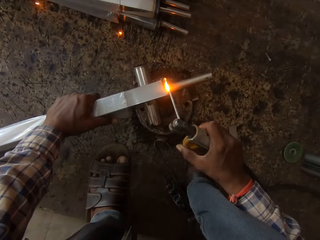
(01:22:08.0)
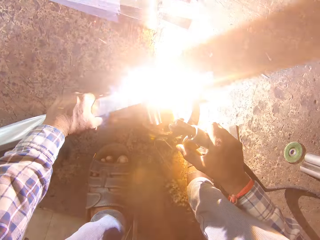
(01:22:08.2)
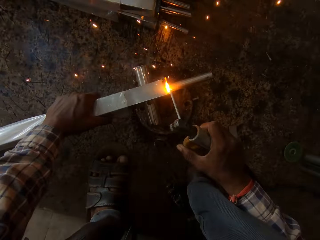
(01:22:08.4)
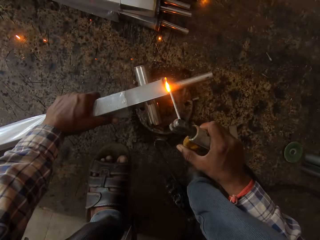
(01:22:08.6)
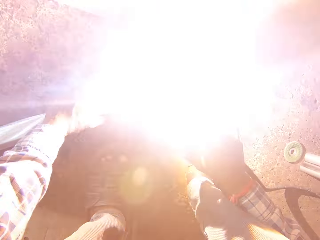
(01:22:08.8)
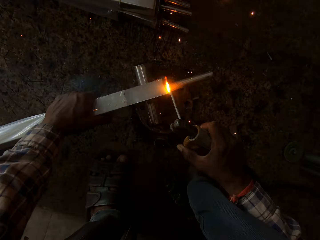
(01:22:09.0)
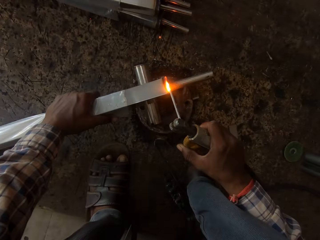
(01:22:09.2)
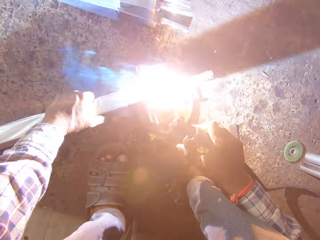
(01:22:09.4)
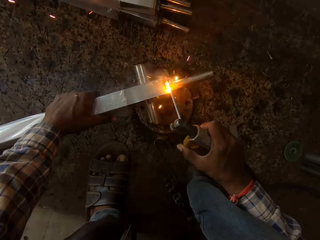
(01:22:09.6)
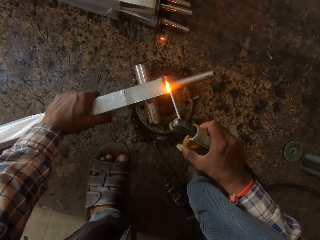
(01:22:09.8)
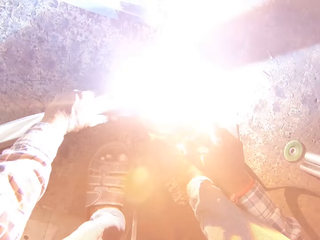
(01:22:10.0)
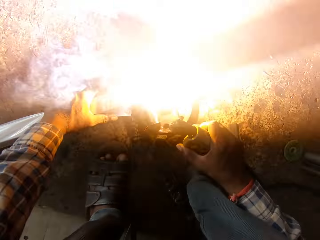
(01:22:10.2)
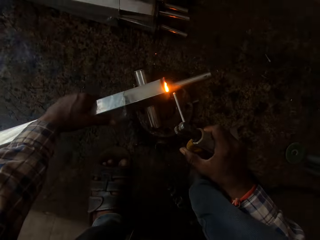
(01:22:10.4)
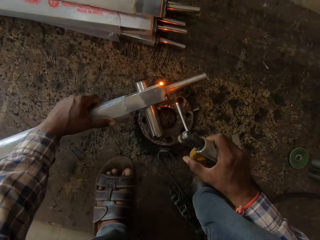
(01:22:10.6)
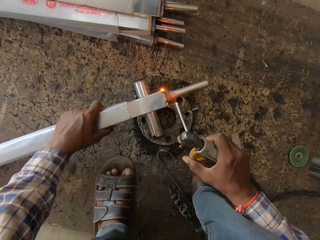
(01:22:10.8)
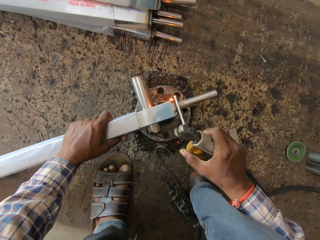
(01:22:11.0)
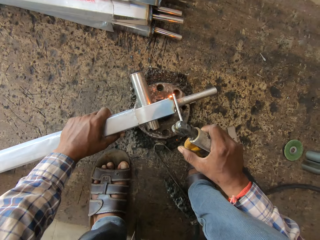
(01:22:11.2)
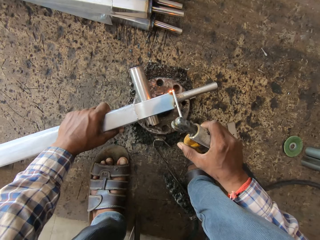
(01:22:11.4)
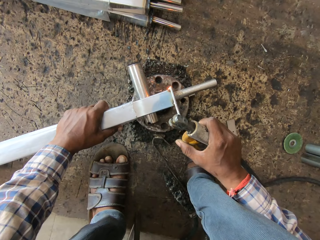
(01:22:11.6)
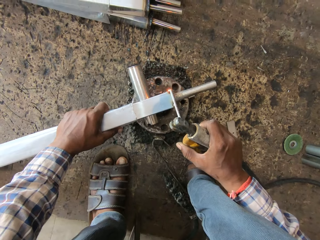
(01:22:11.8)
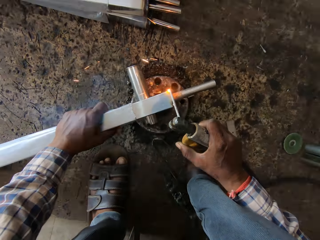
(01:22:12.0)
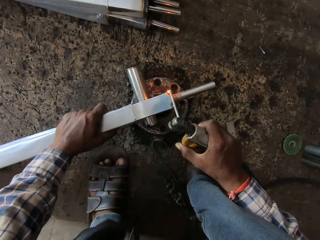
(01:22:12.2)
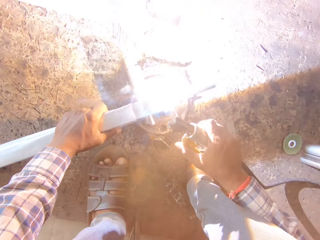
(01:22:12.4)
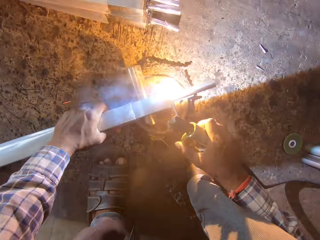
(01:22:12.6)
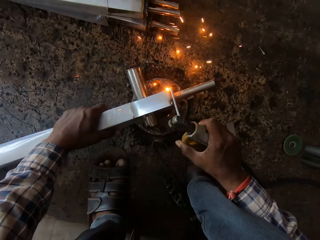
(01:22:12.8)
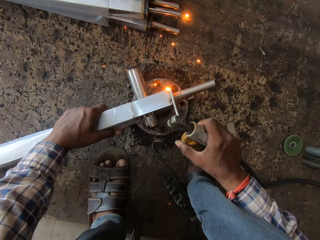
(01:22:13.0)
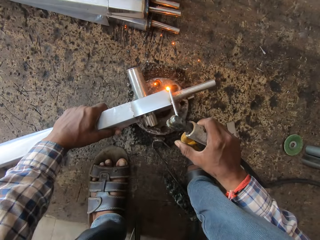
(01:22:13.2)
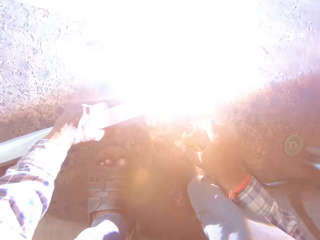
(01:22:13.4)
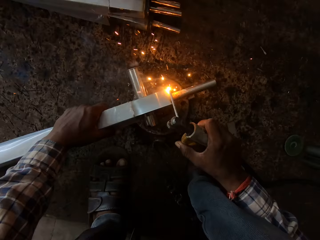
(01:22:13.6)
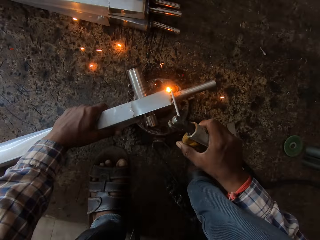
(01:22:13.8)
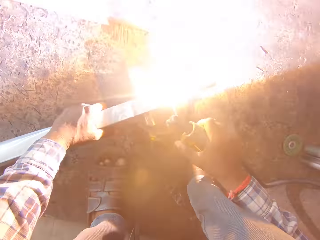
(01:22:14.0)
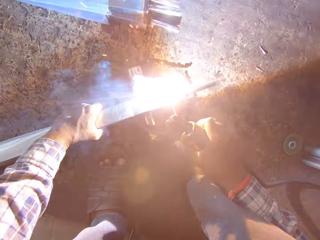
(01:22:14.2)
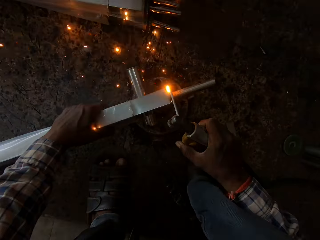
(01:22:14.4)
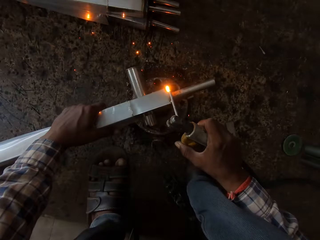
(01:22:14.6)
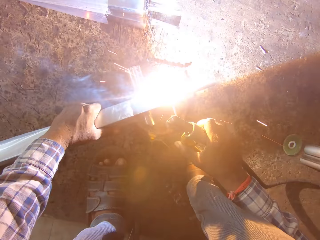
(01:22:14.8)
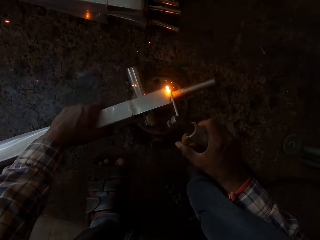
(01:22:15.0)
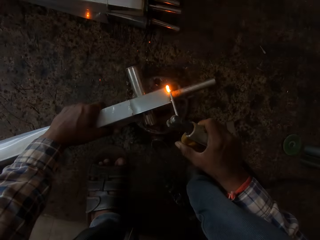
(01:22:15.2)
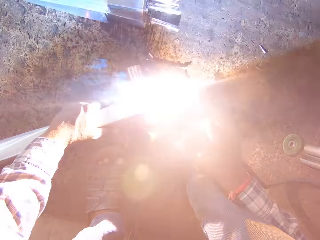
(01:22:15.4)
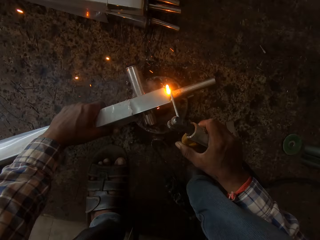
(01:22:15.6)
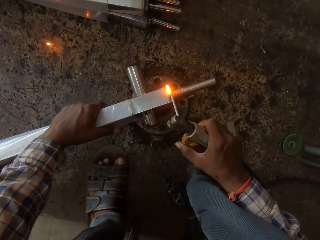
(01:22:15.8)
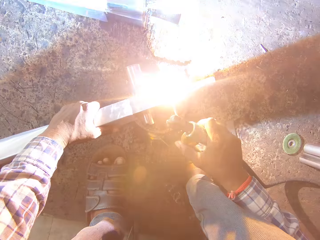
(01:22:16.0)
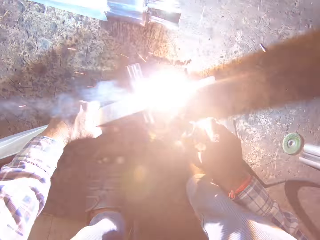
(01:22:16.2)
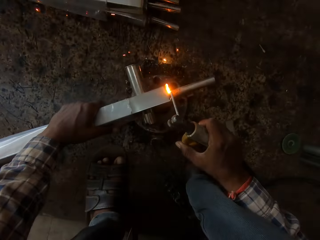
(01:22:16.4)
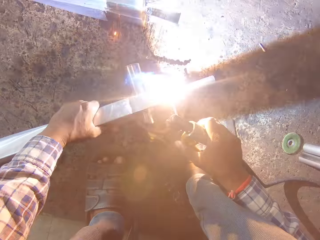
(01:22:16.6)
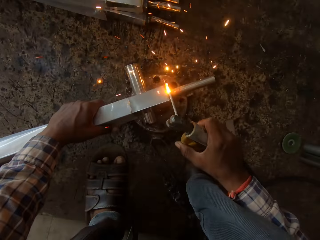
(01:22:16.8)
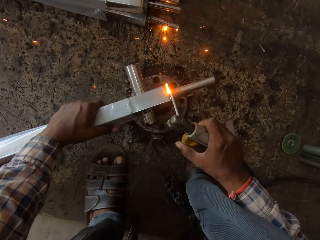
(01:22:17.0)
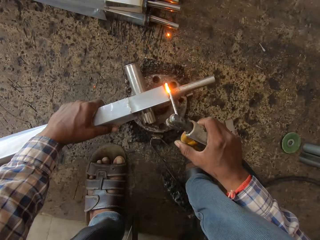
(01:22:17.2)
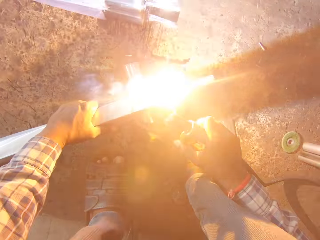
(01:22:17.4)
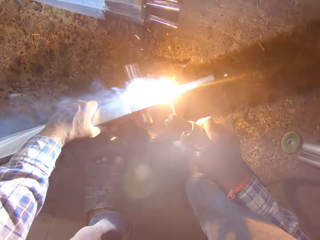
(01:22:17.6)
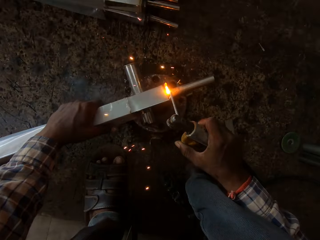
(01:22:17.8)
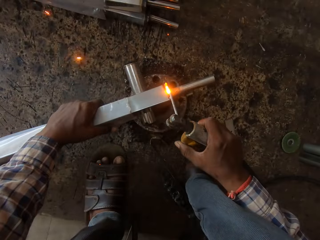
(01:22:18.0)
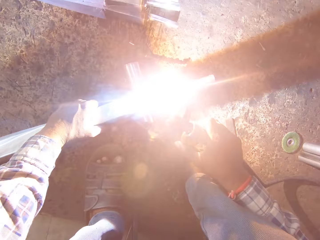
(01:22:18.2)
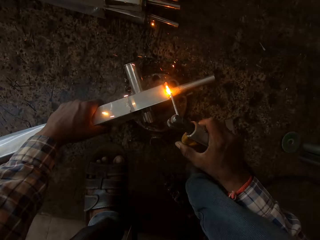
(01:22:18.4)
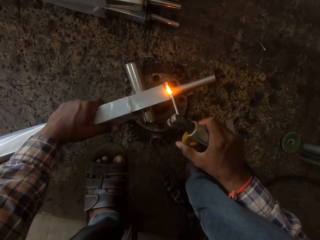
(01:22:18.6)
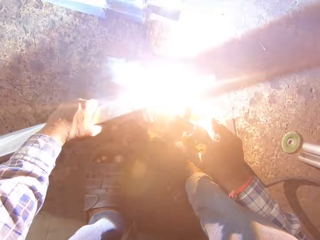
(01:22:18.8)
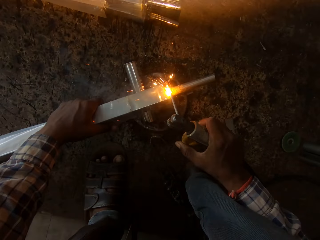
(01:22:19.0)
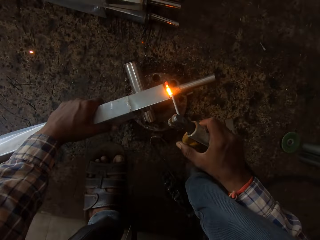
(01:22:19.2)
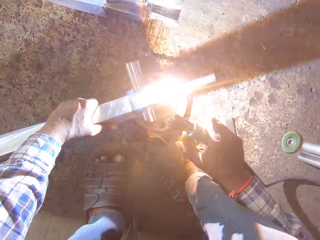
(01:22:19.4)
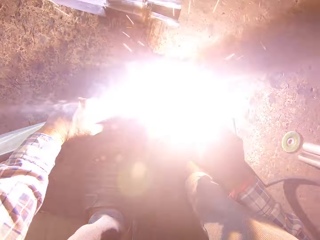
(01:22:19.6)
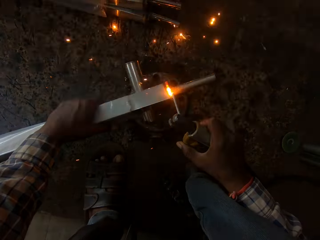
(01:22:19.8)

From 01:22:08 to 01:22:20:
The camera wearer adjusts the rectangular pipe with his left hand. He welds the rectangular pipe and the rod with the welding machine in his right hand.

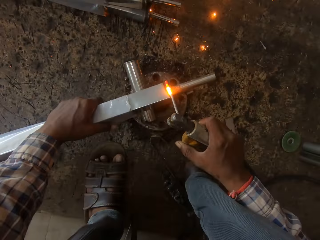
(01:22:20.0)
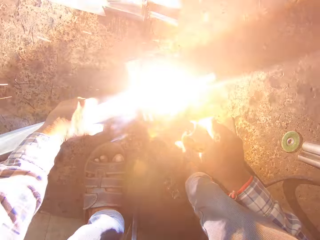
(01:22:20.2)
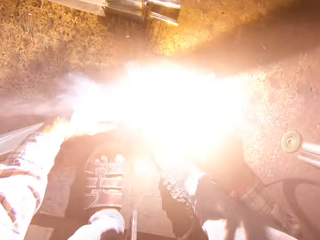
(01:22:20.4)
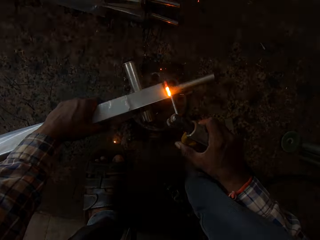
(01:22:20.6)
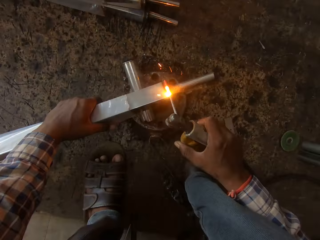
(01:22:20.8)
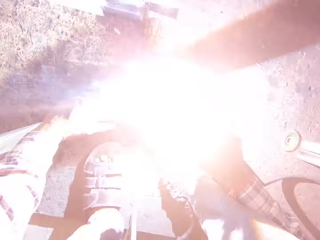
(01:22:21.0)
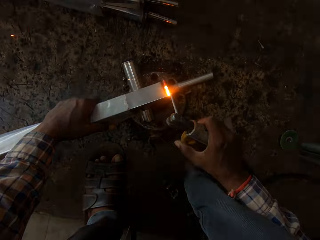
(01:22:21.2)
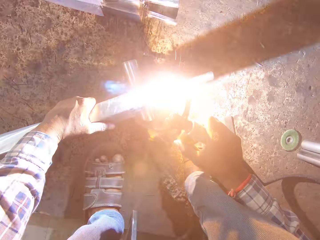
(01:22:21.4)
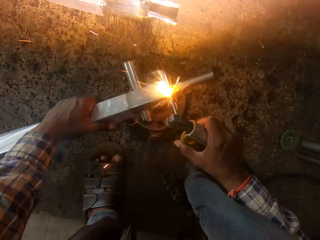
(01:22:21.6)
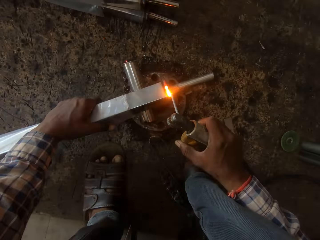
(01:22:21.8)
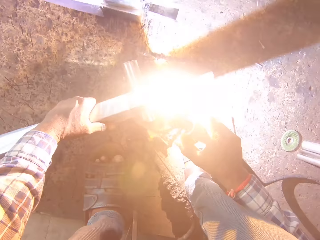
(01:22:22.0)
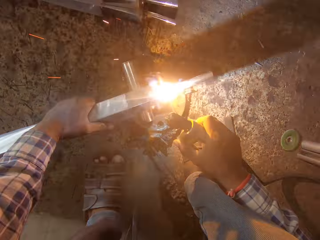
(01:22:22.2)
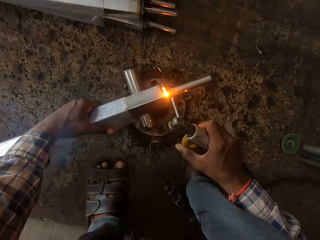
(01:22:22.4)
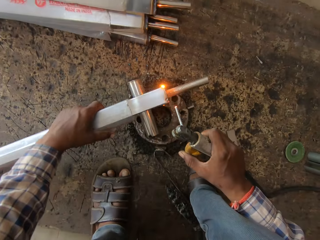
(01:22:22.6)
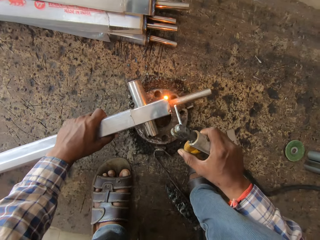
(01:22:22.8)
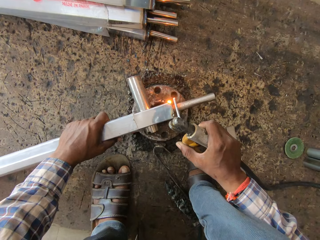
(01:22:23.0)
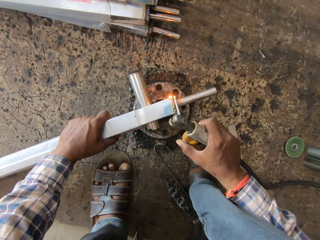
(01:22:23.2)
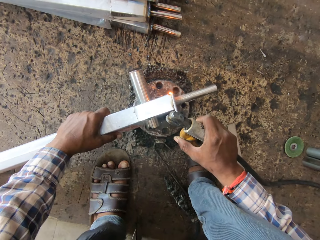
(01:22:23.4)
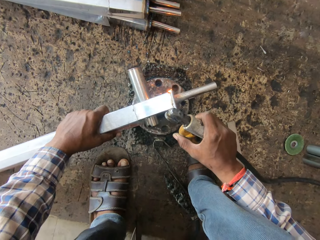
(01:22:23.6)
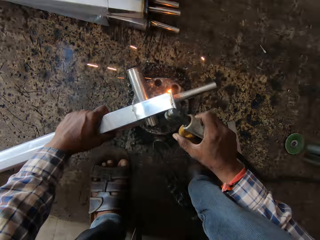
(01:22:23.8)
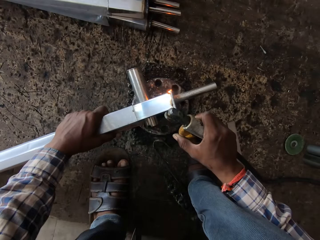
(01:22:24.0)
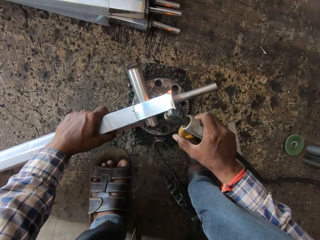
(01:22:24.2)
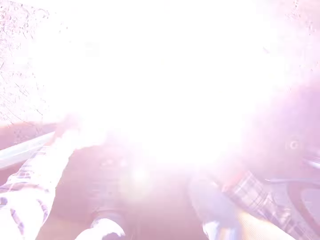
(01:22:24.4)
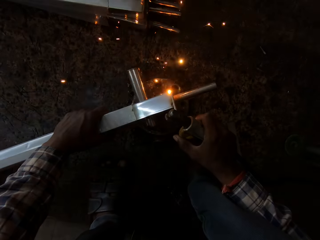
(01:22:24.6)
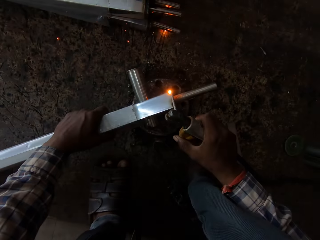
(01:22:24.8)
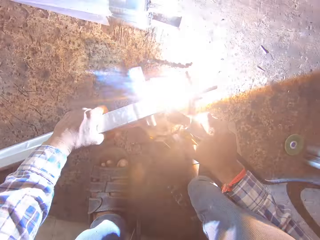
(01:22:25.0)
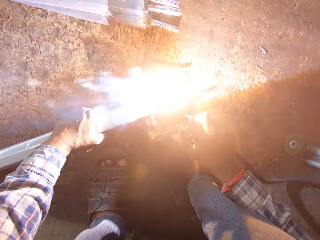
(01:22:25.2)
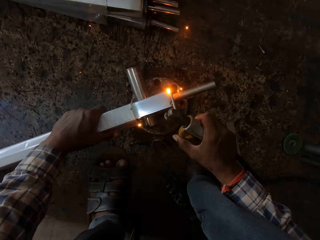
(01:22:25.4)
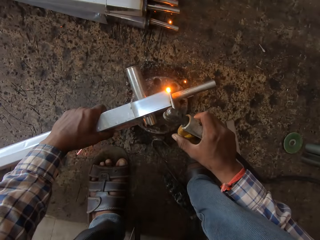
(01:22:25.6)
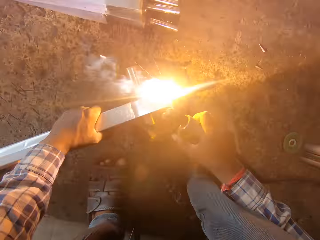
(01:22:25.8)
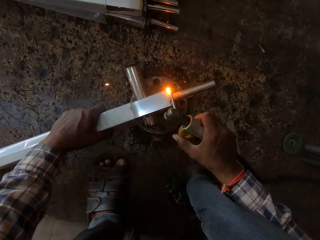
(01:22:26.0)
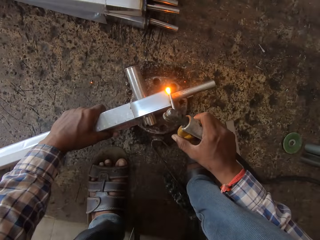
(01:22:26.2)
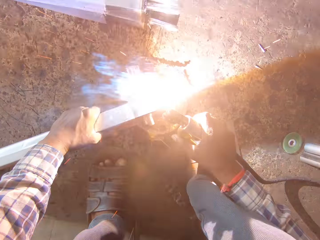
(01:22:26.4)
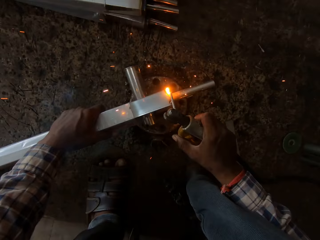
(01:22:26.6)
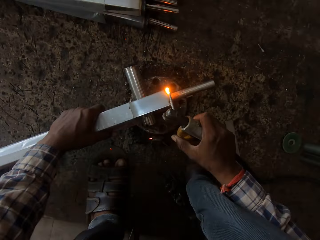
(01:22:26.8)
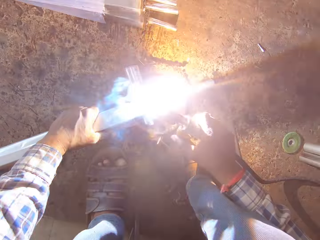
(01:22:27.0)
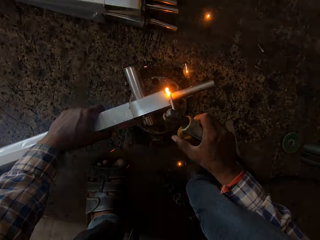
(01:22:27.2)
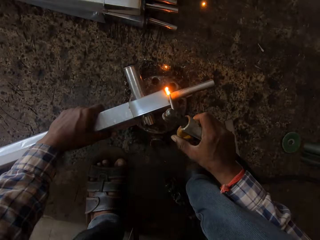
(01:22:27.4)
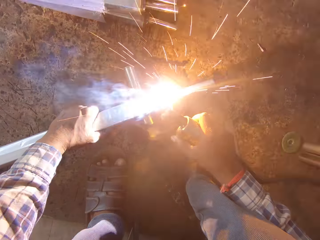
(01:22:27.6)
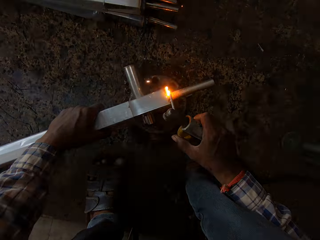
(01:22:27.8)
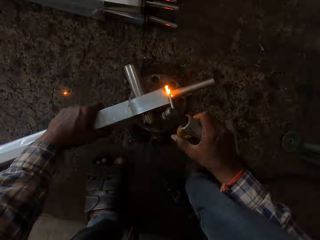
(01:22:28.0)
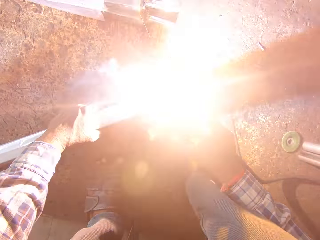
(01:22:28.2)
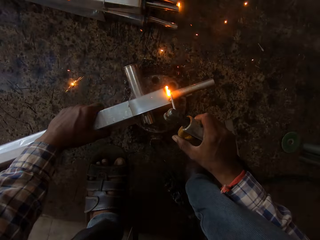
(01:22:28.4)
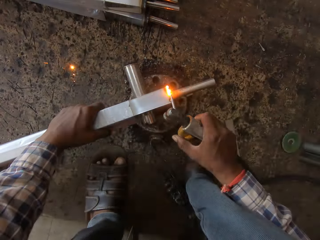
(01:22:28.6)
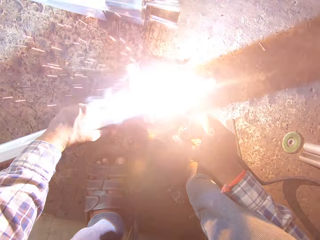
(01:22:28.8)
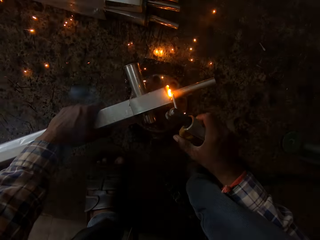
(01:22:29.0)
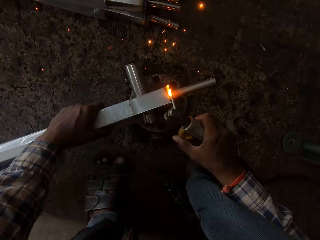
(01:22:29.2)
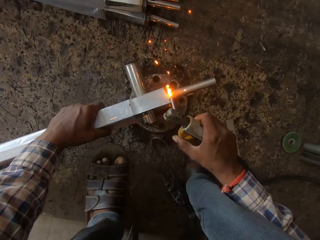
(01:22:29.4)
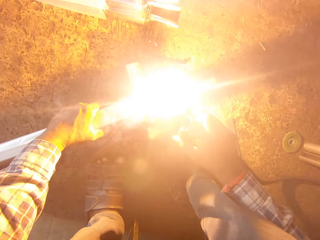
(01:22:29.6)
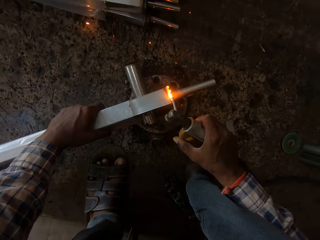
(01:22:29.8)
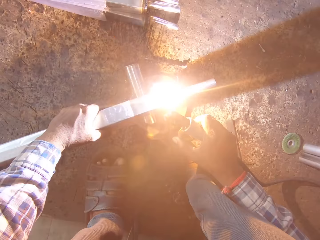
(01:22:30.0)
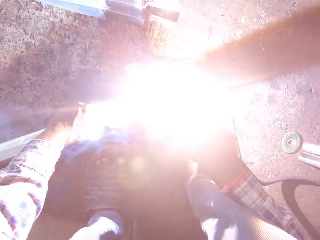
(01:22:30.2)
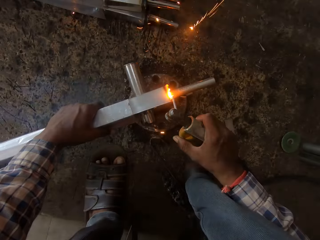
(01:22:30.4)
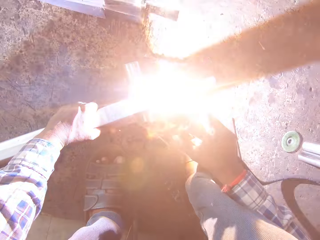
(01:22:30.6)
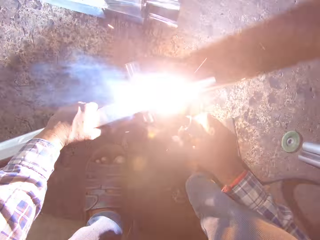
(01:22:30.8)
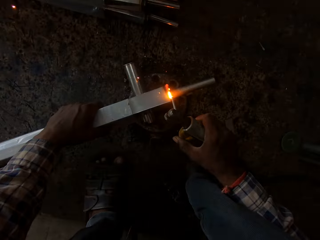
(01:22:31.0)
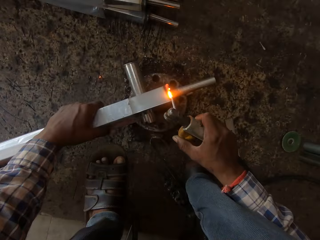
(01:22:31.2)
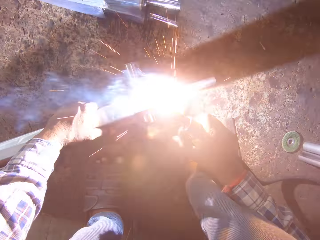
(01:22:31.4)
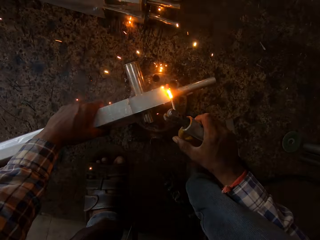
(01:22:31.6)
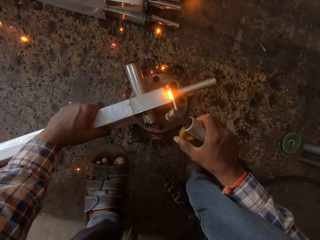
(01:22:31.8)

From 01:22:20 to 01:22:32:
The camera wearer adjusts the rectangular pipe with his left hand. He welds the rectangular pipe and the rod with the welding machine in his right hand.
